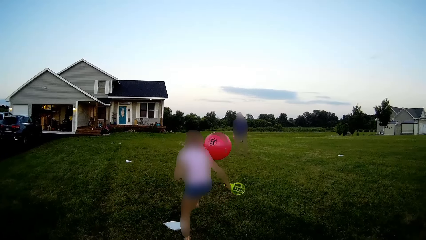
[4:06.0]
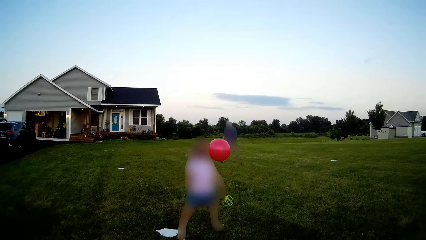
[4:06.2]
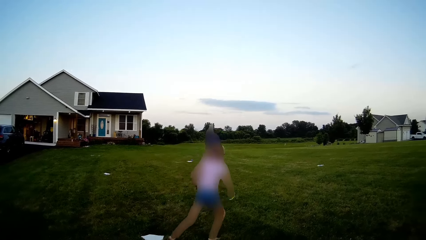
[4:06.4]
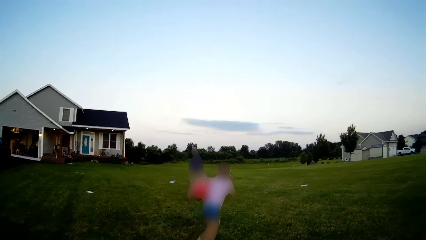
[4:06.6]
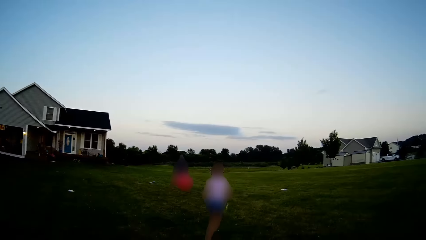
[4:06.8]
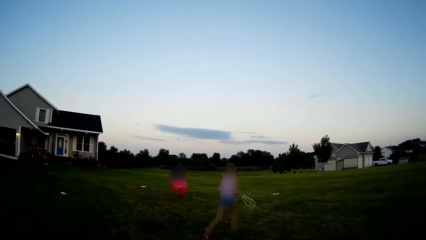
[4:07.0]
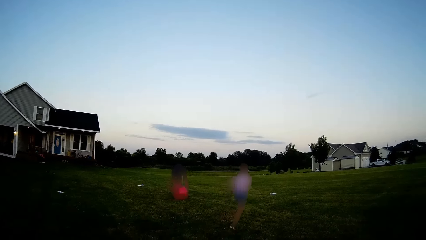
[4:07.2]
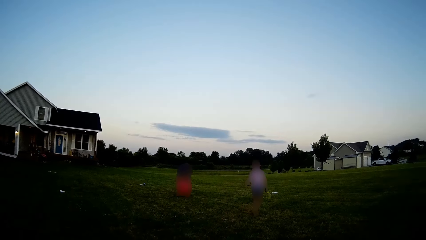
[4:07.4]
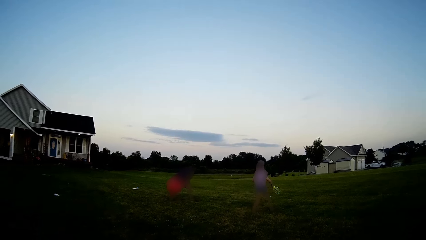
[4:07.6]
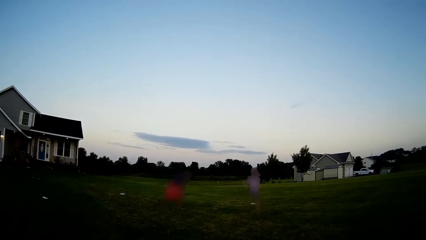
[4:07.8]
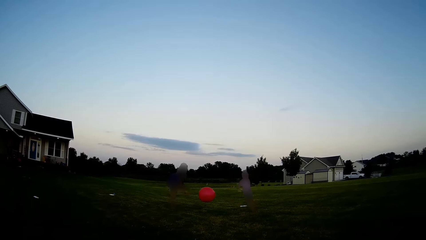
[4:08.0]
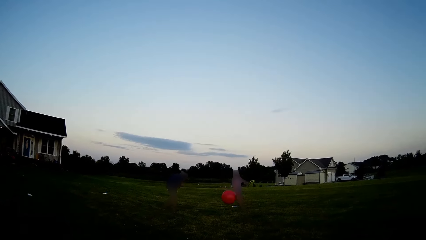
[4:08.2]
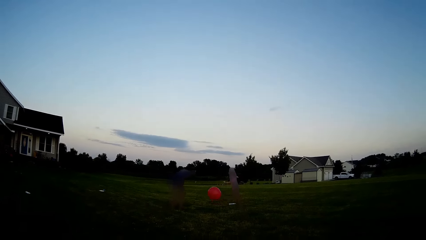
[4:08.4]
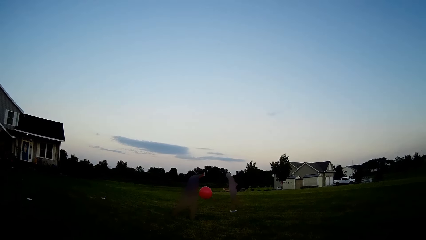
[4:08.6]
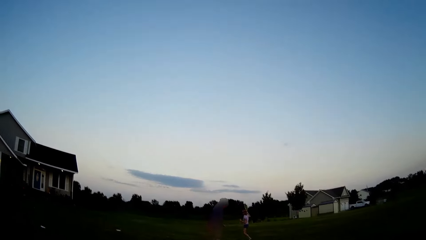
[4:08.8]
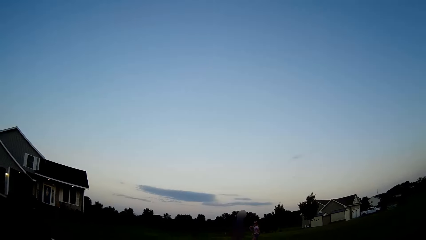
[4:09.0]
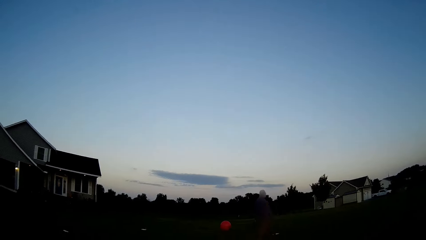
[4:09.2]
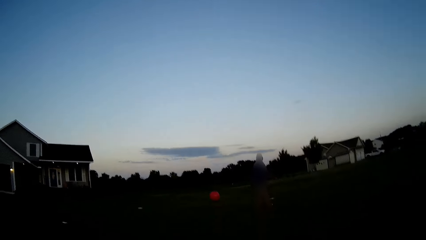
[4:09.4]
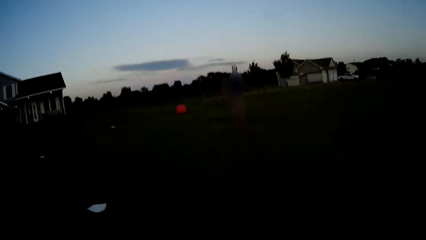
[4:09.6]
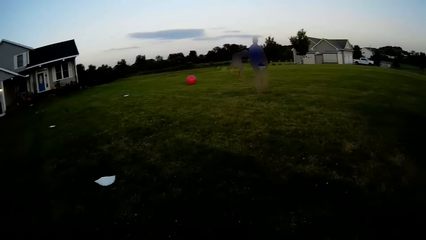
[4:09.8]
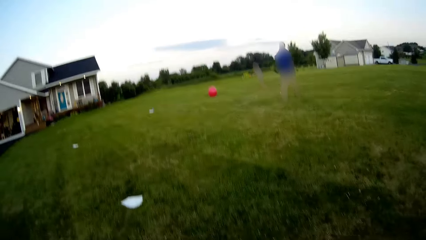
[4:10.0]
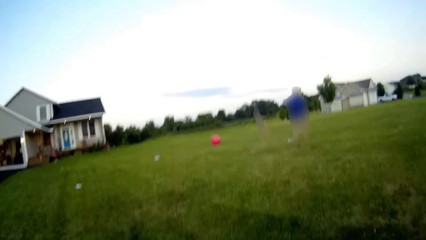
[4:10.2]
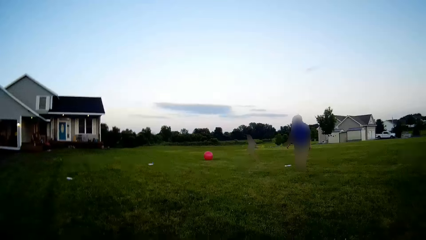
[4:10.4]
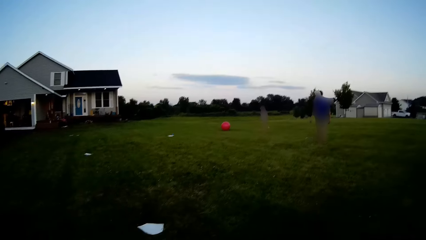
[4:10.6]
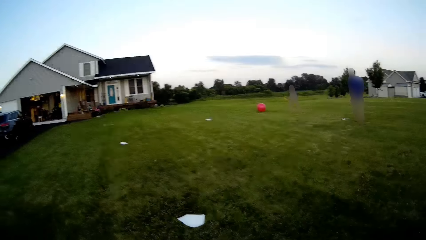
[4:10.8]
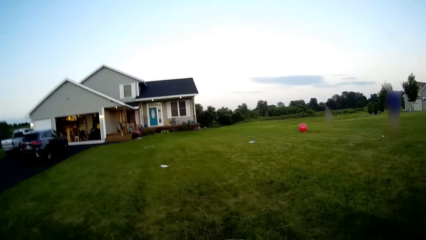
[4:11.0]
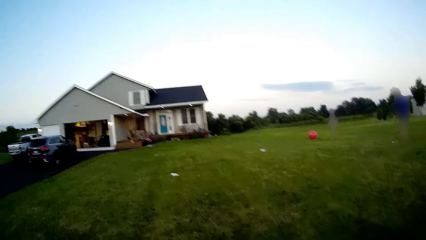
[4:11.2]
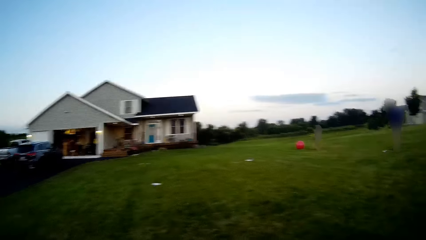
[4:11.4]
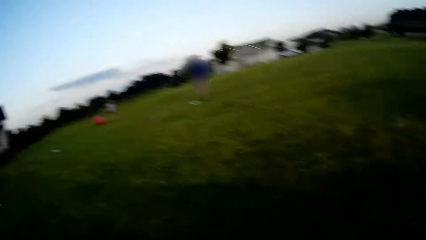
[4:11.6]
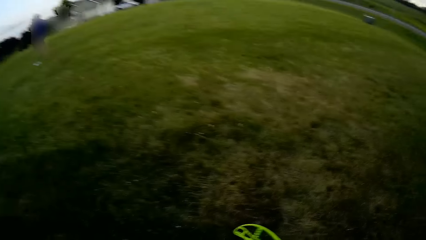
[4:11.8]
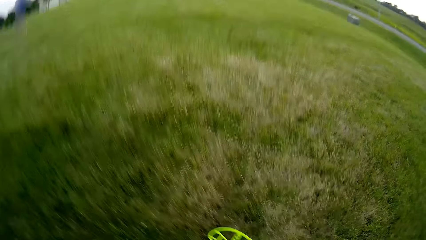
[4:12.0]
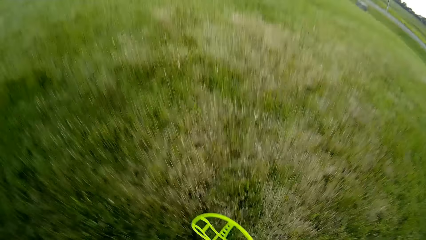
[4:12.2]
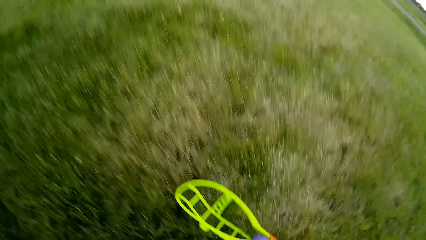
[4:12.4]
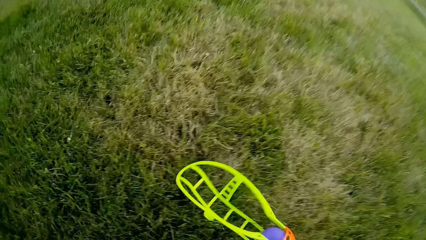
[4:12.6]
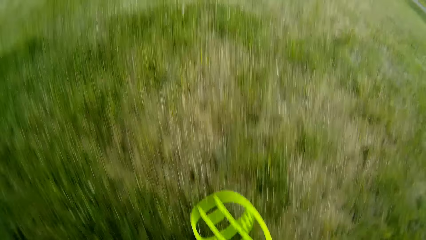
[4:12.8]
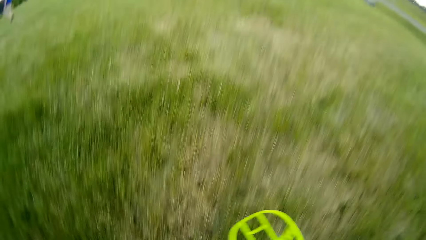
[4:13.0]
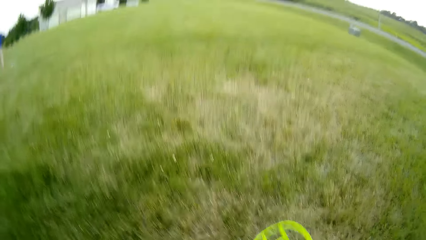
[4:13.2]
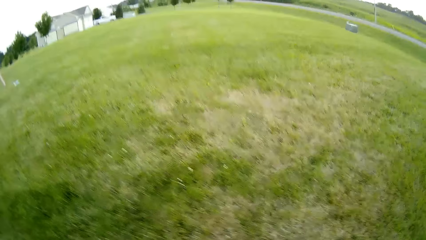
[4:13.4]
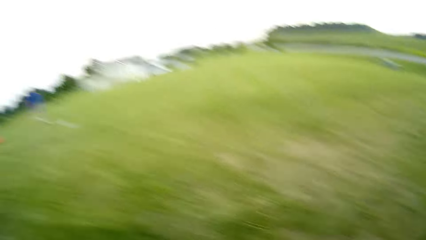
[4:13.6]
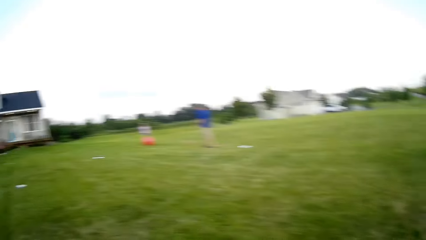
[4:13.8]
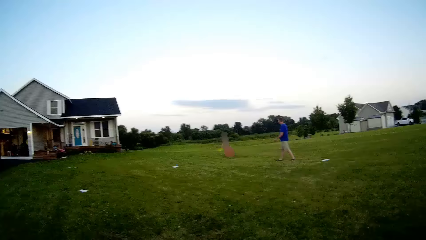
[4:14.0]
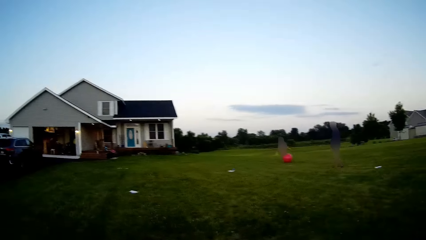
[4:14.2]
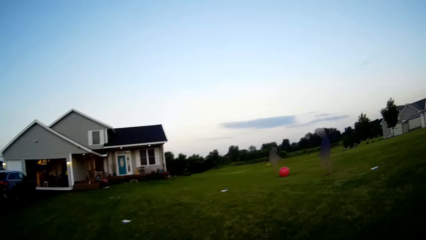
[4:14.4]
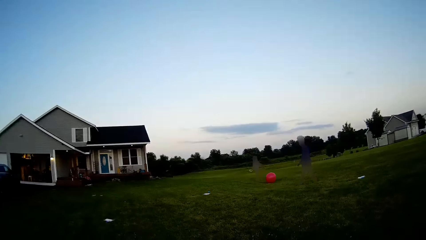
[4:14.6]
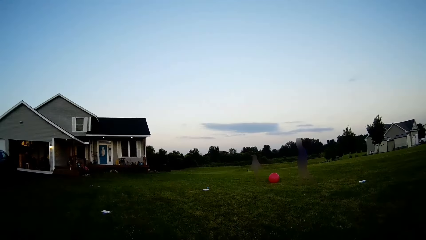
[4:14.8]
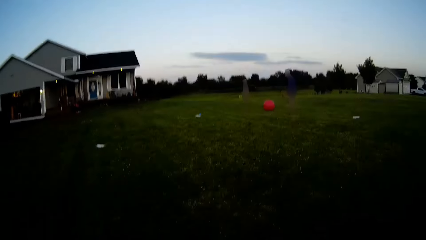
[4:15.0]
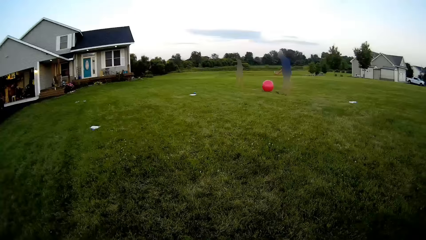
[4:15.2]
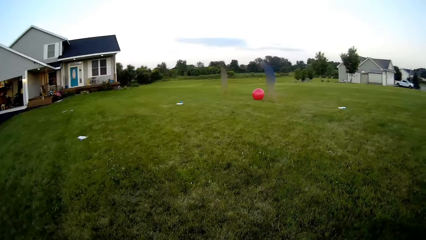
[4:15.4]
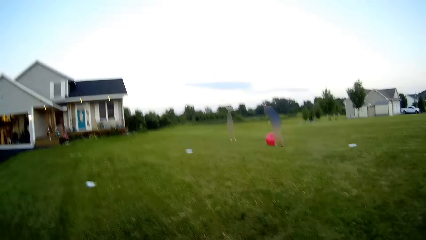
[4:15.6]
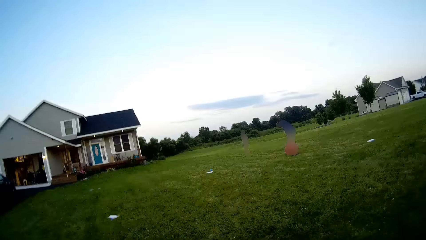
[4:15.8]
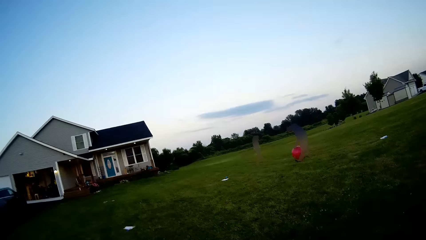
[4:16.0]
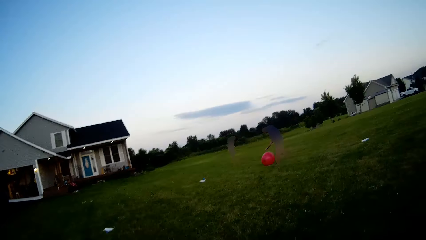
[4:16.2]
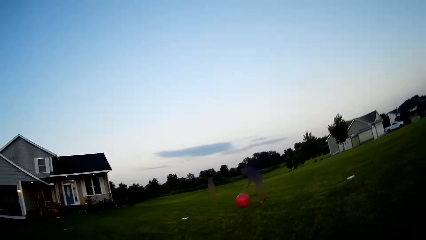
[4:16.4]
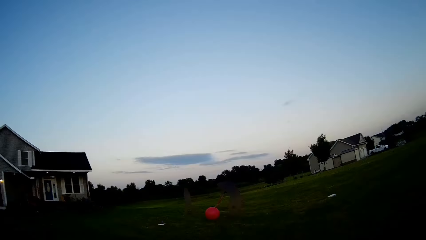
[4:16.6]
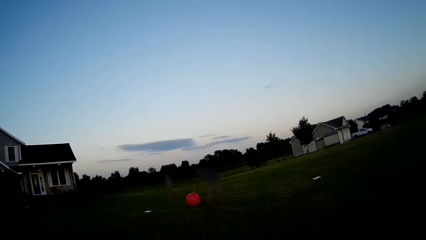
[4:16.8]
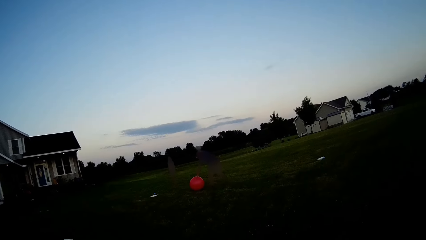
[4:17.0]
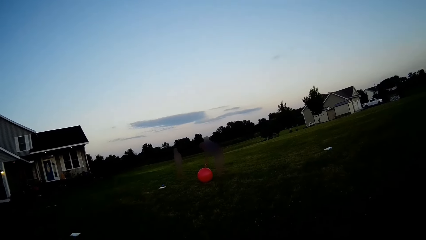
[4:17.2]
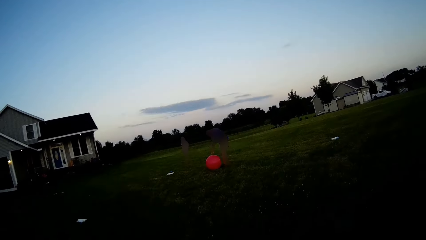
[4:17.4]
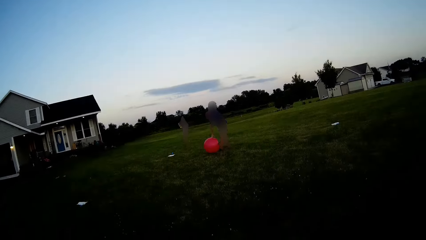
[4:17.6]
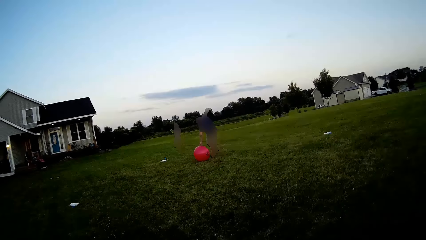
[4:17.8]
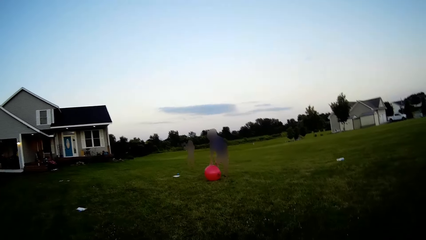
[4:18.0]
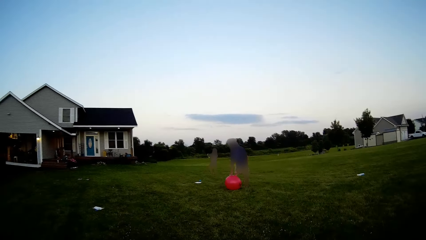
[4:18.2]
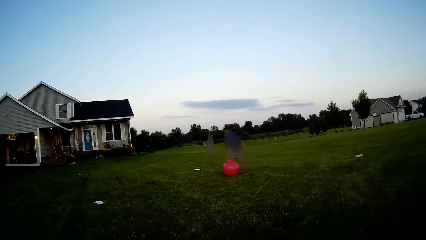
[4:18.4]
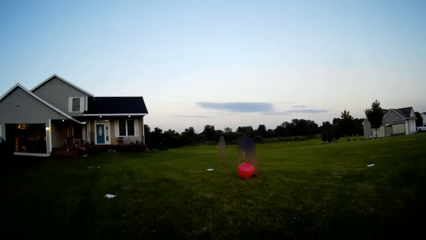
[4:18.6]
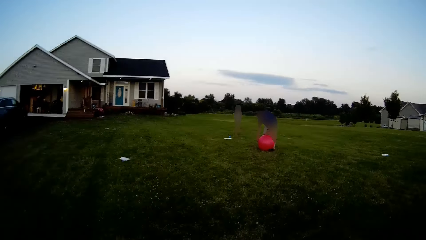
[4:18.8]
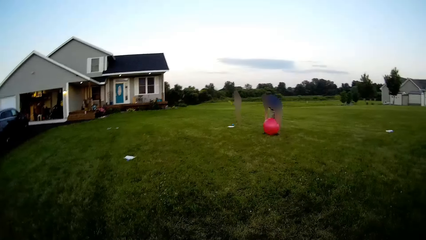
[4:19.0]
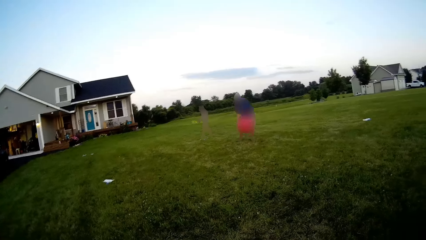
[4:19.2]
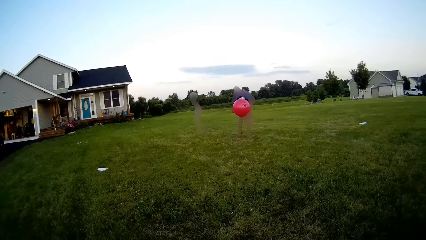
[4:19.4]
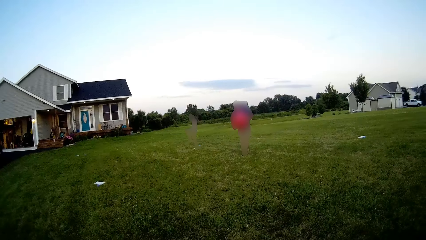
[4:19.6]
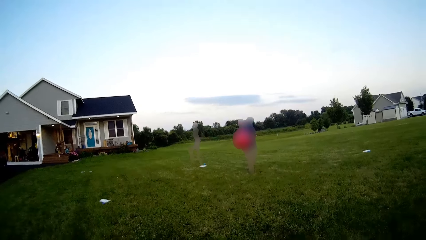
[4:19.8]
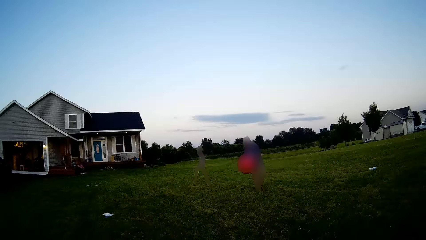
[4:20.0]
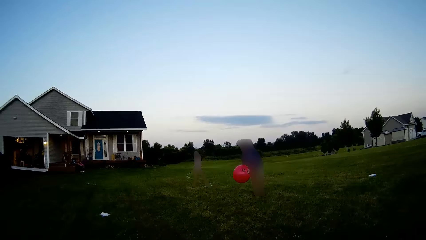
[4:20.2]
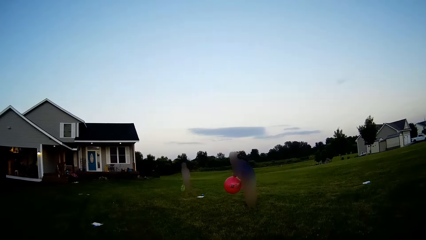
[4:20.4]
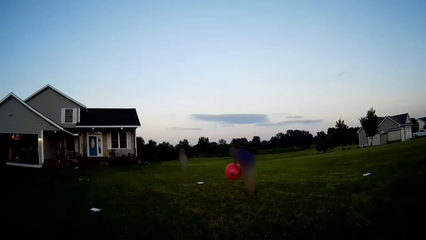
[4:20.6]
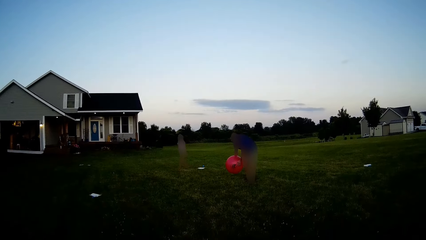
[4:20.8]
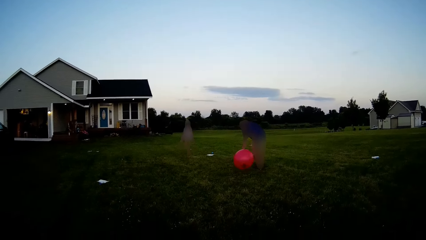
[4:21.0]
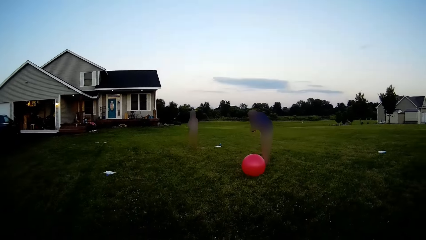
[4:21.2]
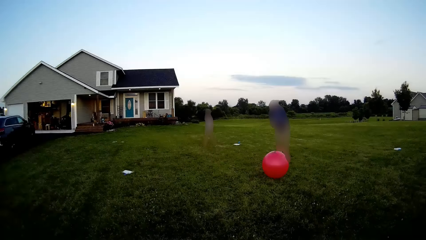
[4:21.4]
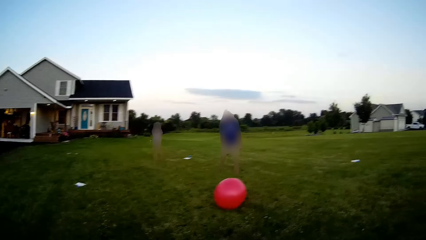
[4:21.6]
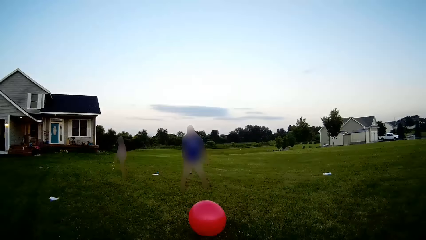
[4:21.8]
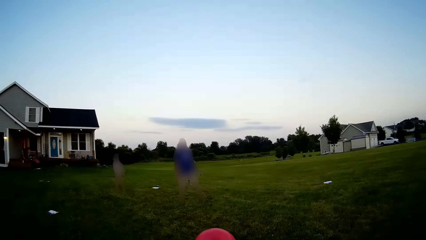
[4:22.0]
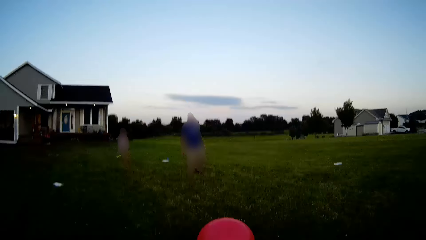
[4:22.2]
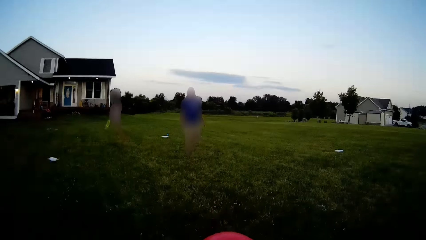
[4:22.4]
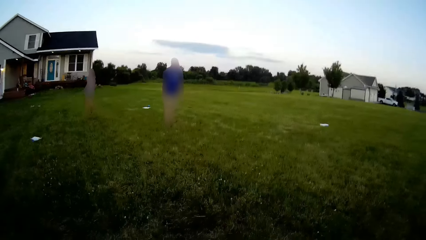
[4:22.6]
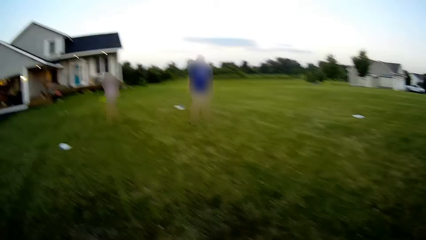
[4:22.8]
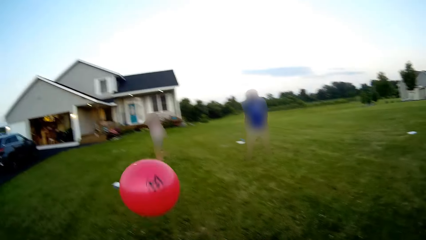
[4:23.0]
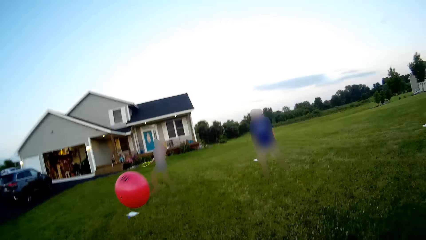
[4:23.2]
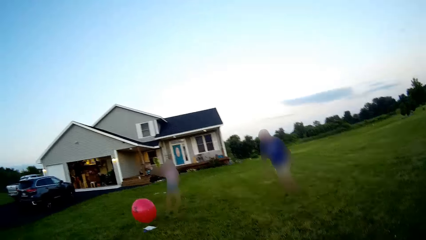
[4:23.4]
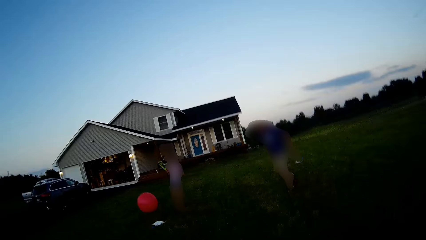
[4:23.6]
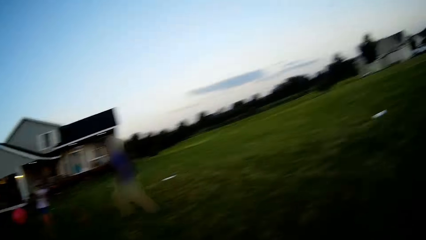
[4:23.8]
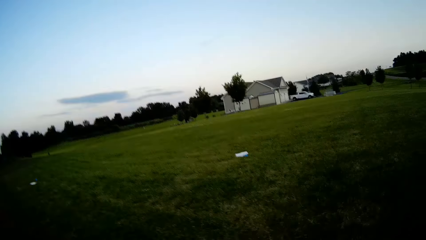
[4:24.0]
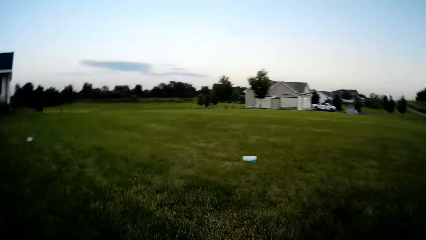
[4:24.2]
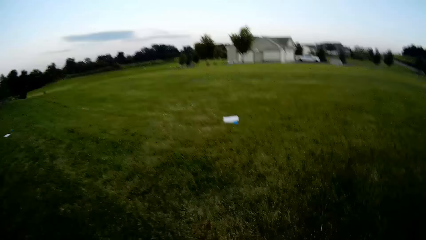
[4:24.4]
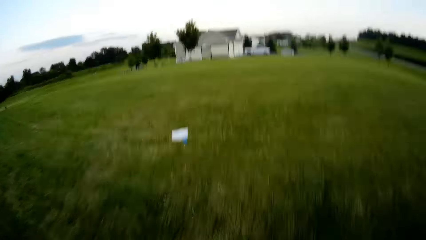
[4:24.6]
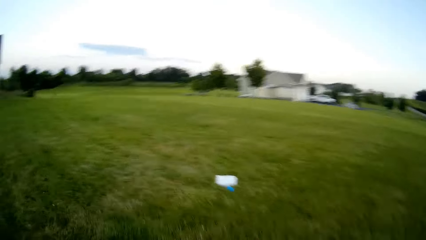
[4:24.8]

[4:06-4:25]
A woman plays. The camera wearer converses to a man and the woman.
